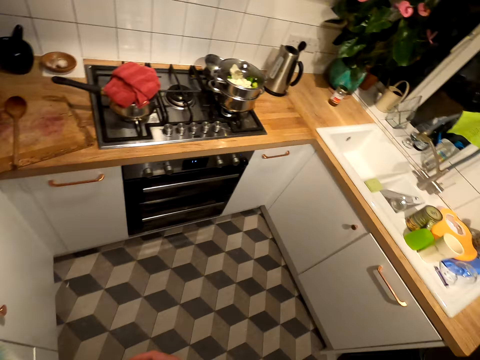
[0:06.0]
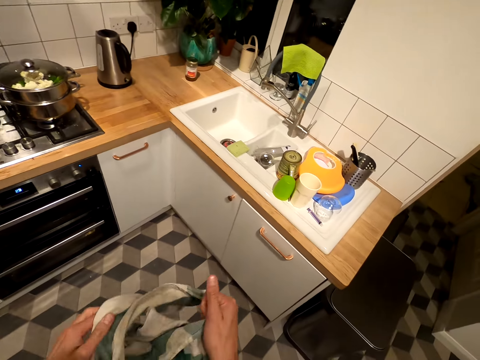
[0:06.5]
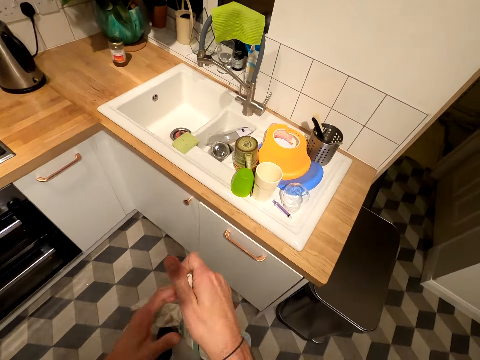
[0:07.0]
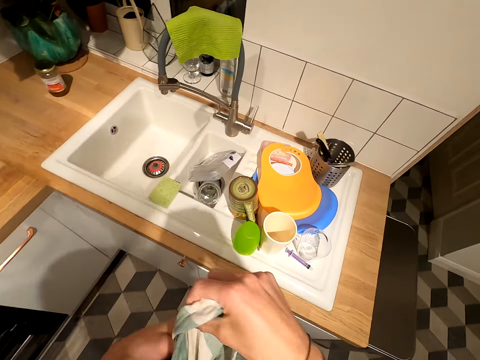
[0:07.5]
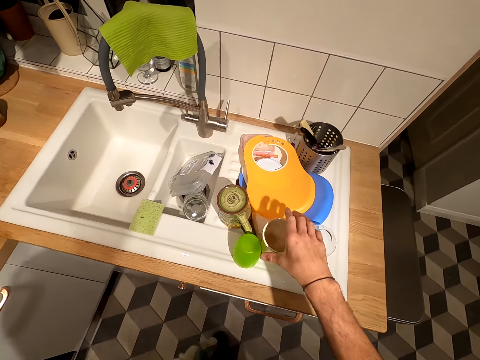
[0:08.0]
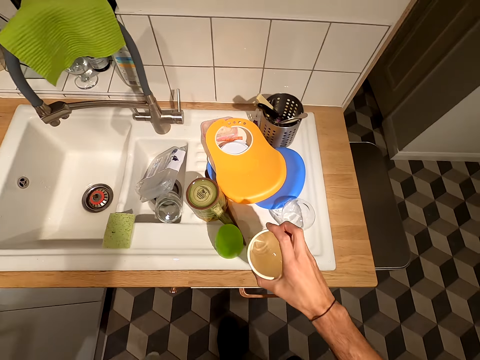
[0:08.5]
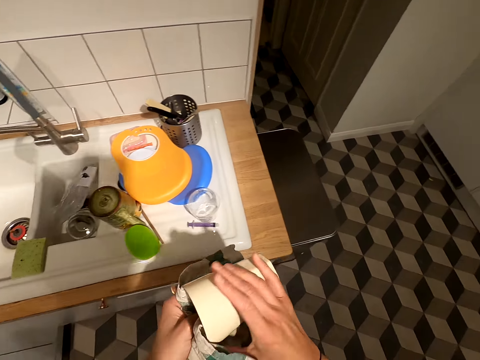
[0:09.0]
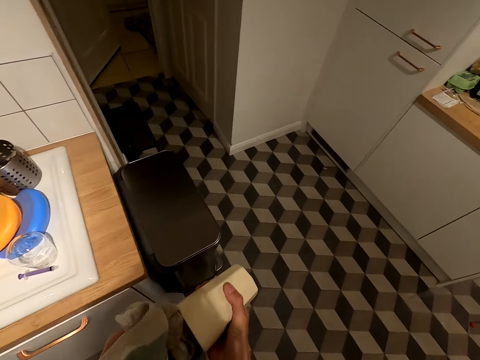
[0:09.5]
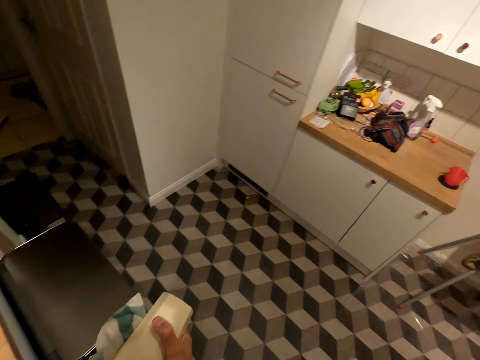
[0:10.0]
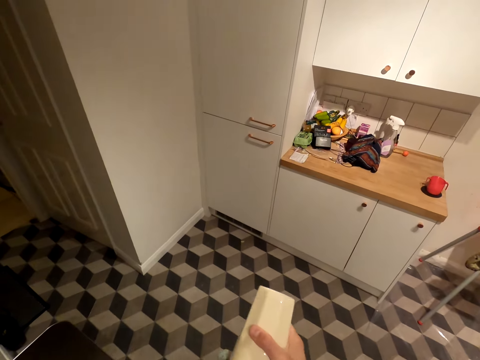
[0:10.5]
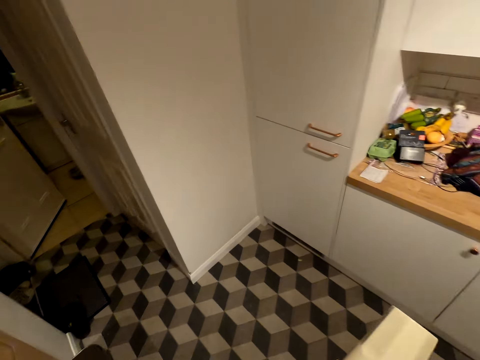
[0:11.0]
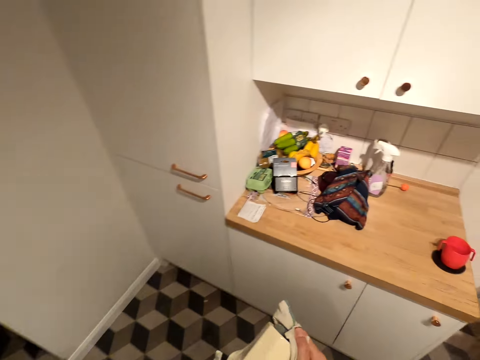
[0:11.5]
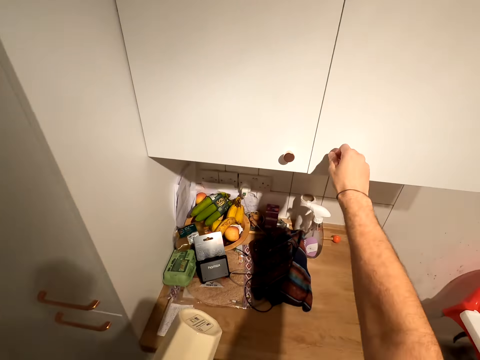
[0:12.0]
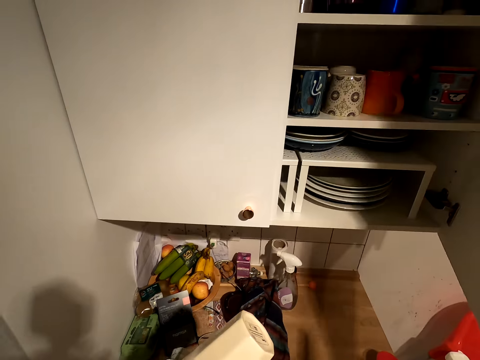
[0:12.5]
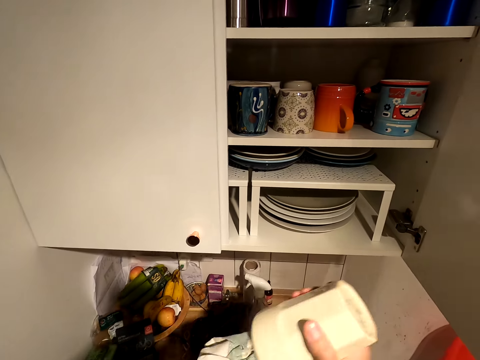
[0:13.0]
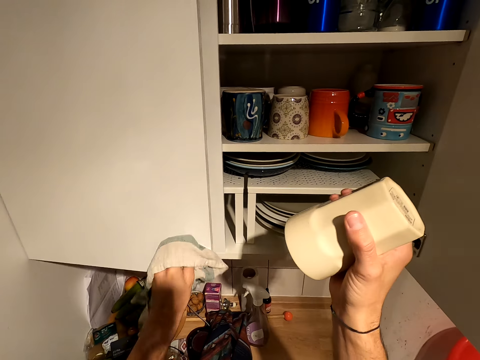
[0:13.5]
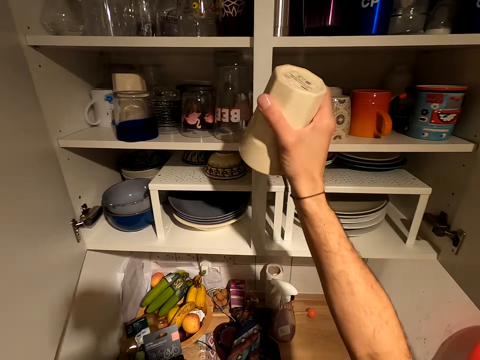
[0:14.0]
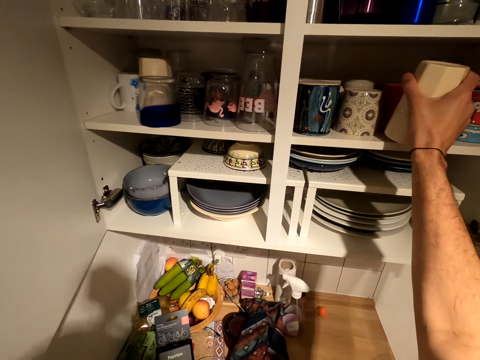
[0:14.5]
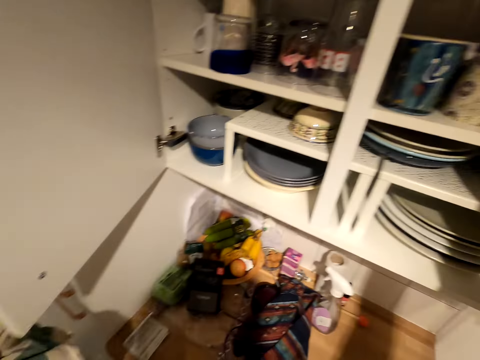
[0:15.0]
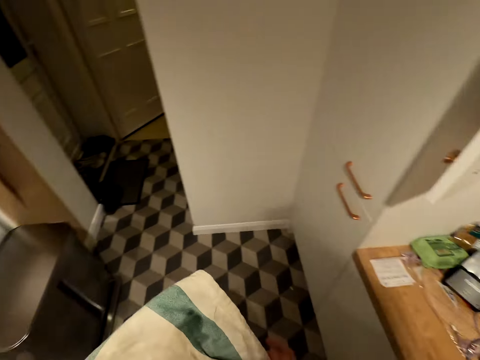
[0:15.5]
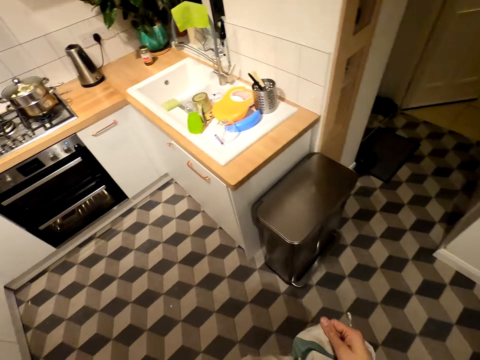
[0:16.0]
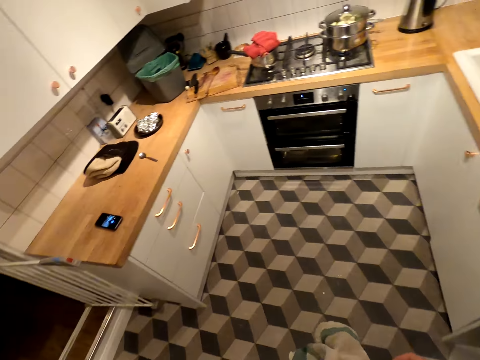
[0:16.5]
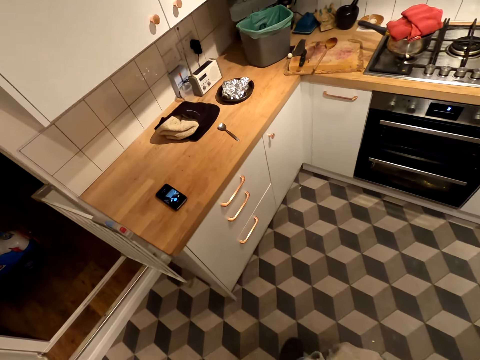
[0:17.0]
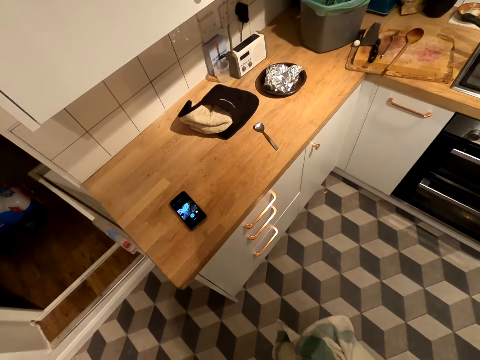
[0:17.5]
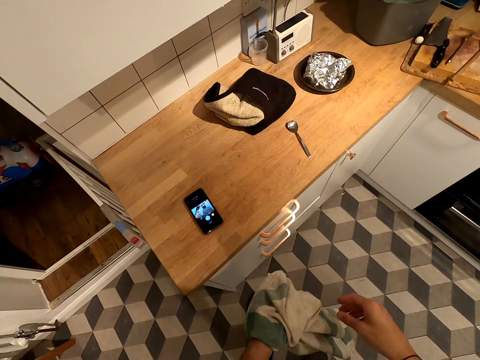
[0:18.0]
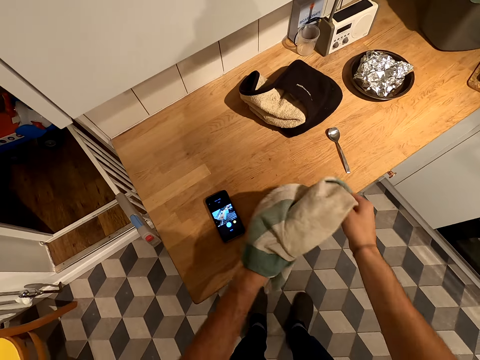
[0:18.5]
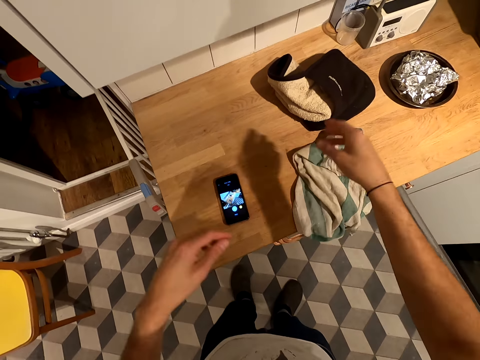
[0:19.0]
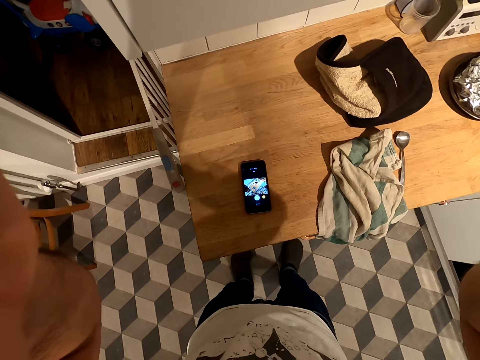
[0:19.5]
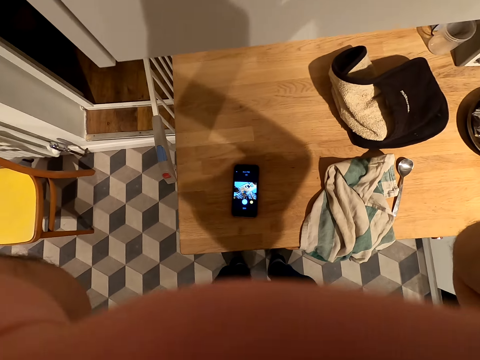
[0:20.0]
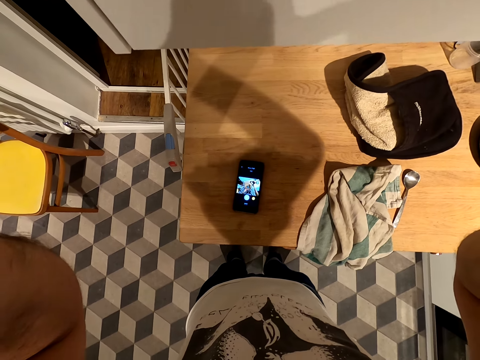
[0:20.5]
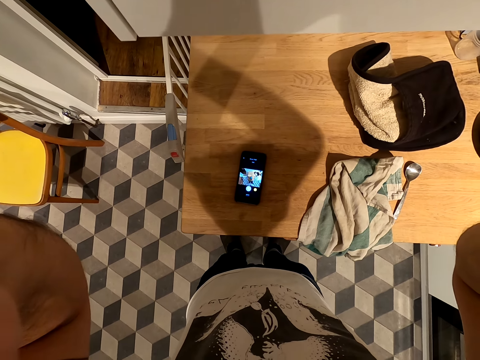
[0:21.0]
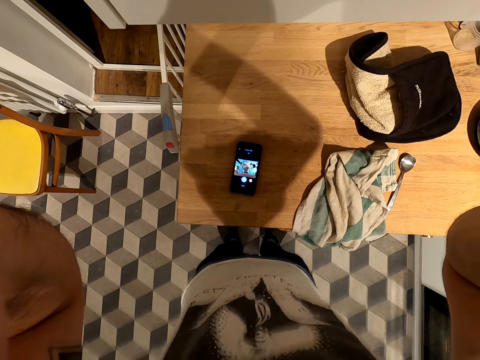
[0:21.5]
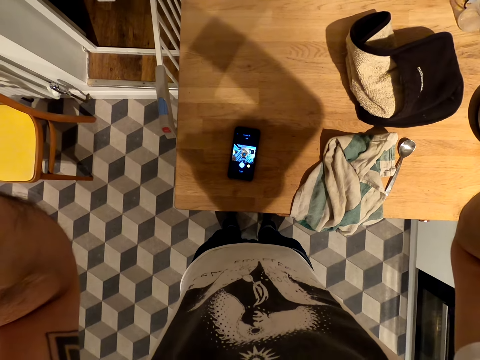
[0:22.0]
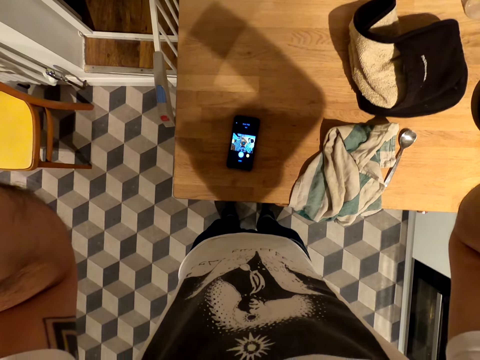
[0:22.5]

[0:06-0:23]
The camera wearer picks up a cup. They clean the cup using a linen towel. They open the cupboard or drawer. They put a glass in the cupboard. They turn around. They put the linen towel on the table. They raise hands up. They hold something.

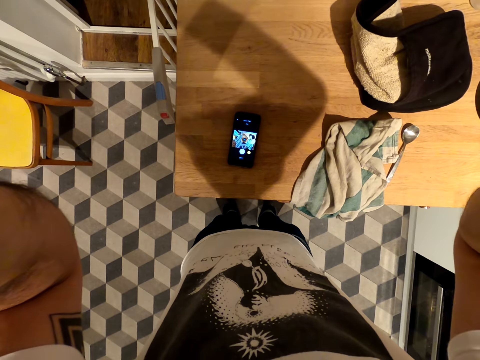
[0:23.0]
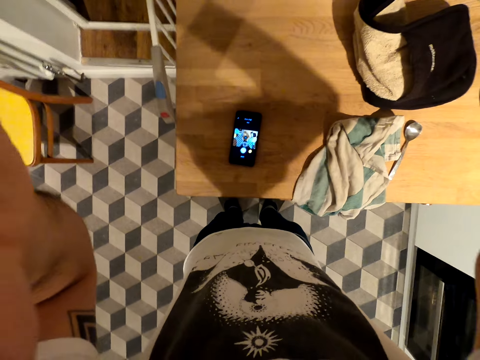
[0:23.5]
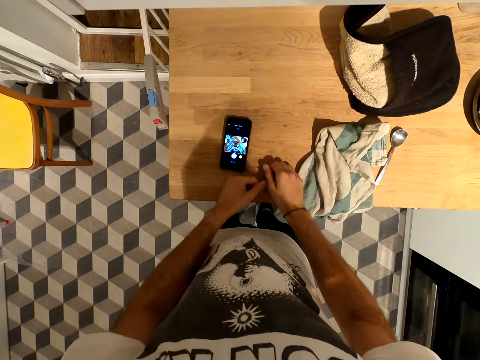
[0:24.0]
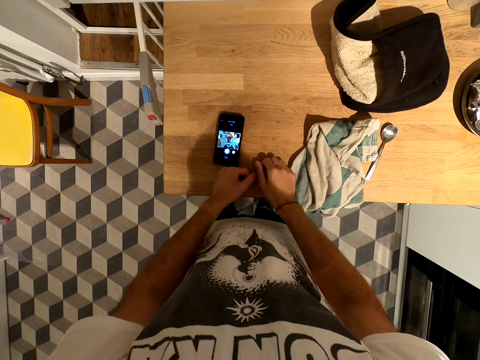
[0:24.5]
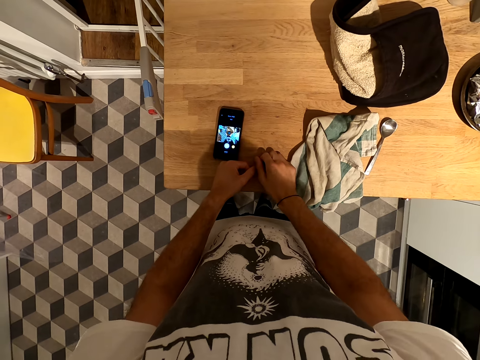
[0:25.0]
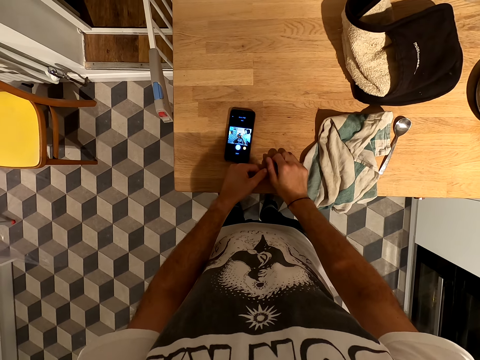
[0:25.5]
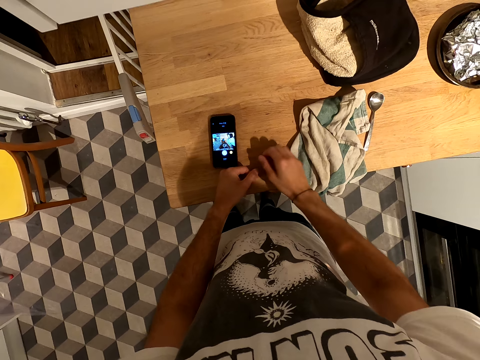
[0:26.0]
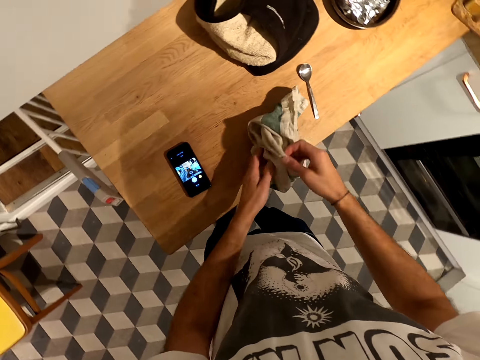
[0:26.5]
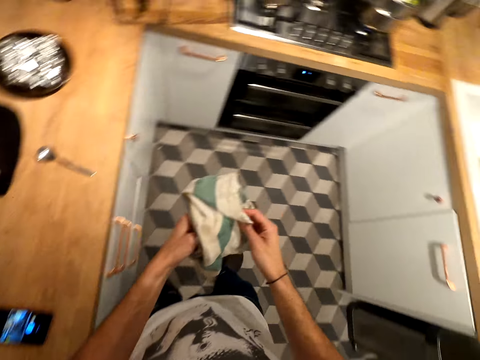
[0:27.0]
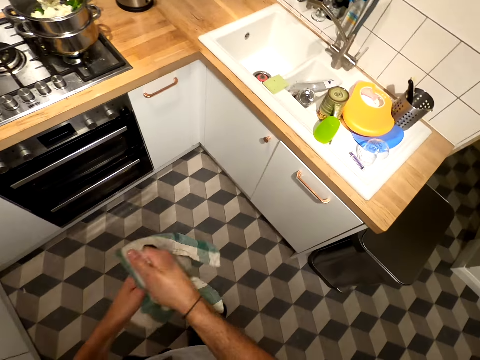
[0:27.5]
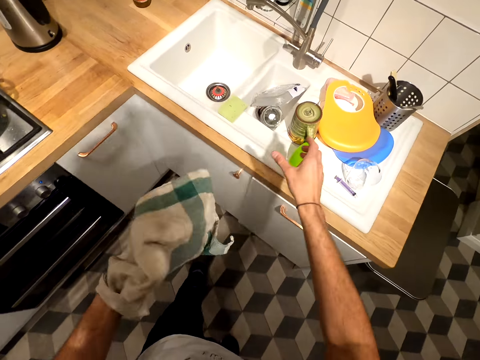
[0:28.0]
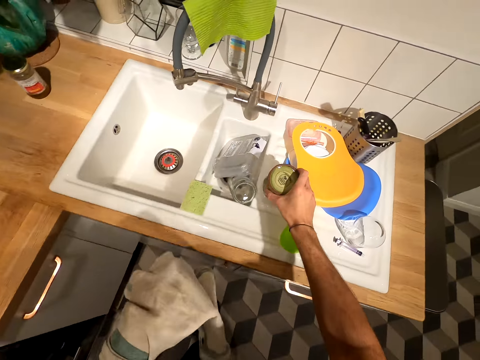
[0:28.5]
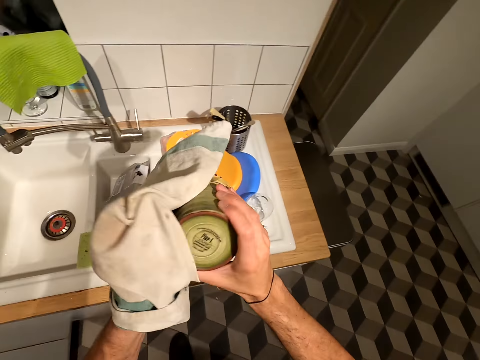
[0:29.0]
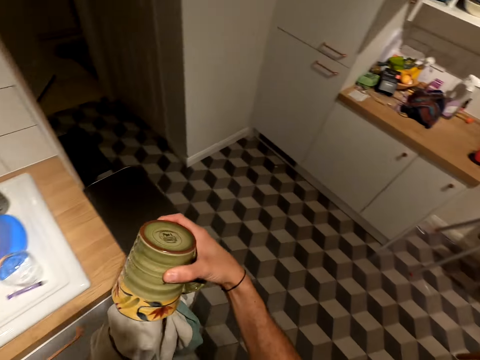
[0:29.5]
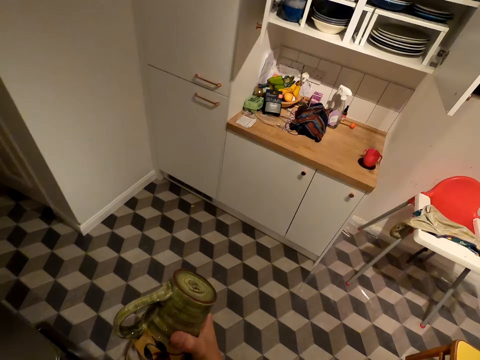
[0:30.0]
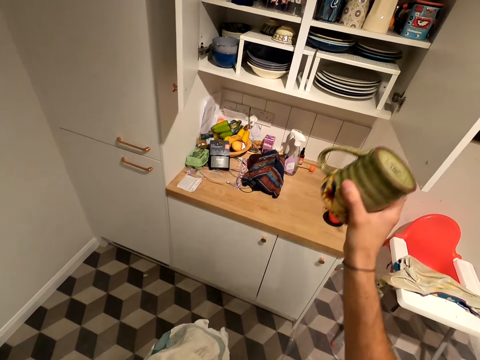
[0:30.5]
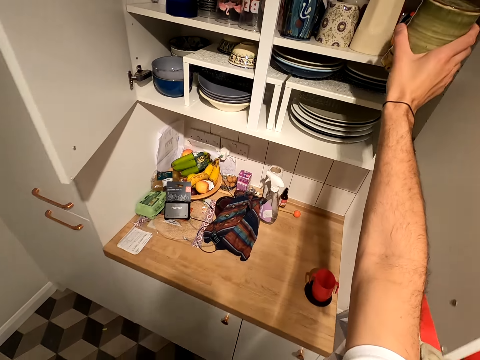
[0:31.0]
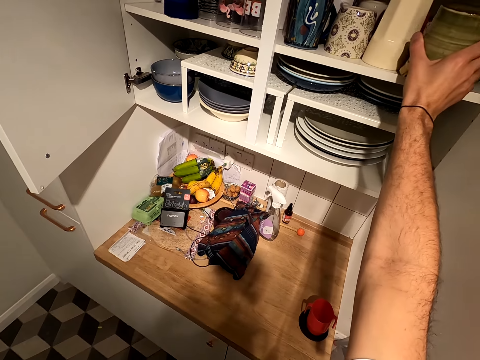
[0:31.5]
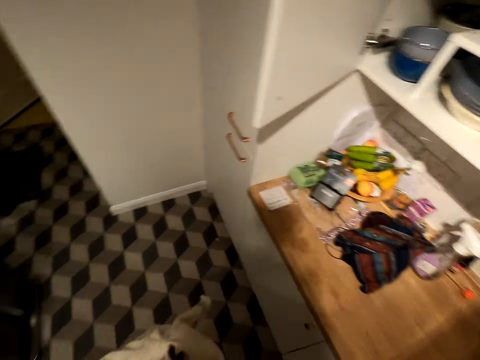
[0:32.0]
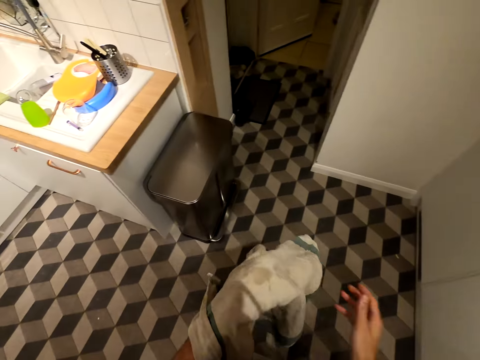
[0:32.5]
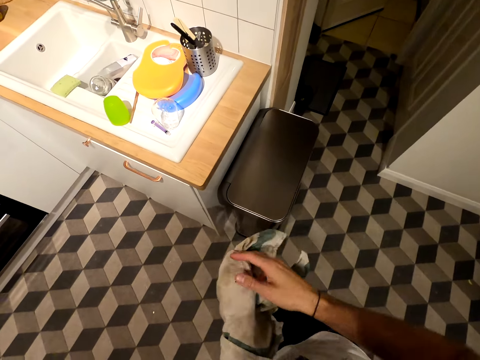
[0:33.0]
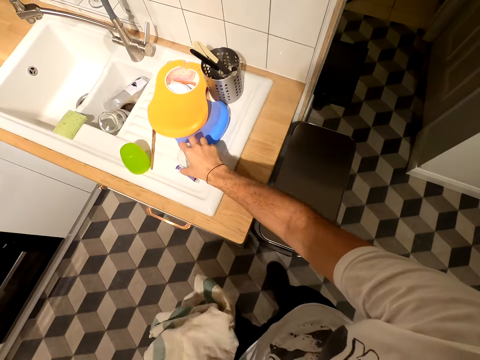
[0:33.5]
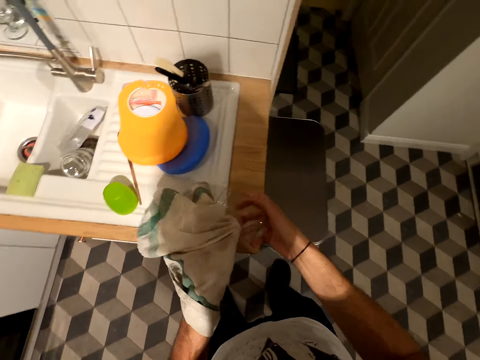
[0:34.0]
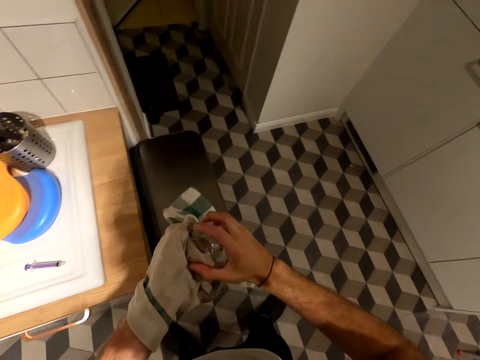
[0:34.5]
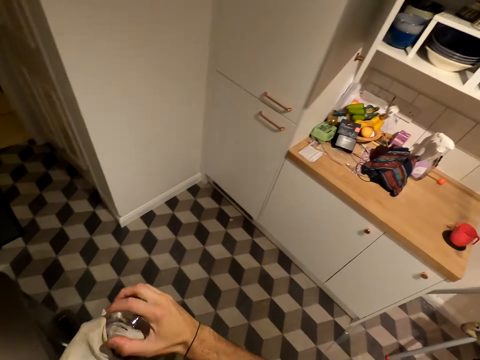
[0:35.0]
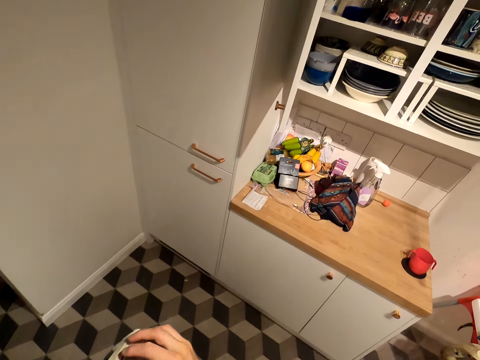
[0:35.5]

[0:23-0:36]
The camera wearer puts hands on the table. They pick up the linen towel. They touch the towel. They turn around. They pick up a cup. They clean the cup using a linen towel. They put the cup in the cupboard or on the drawer. They turn around. They hold the linen towel with both hands. They pick up a cup. They clean the cup using the linen towel.
